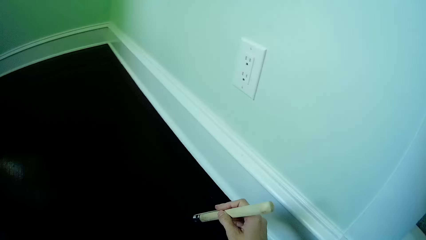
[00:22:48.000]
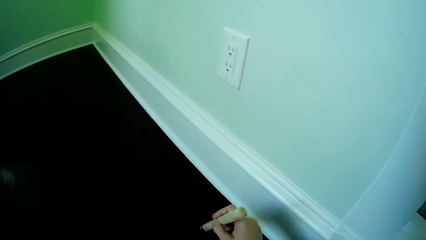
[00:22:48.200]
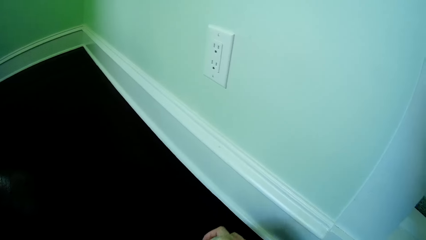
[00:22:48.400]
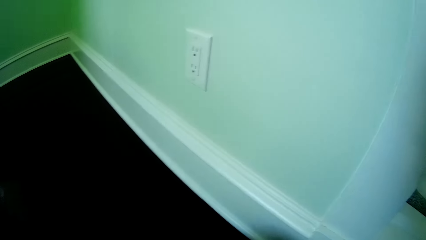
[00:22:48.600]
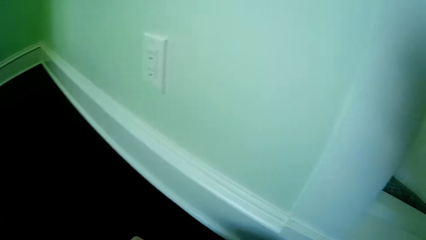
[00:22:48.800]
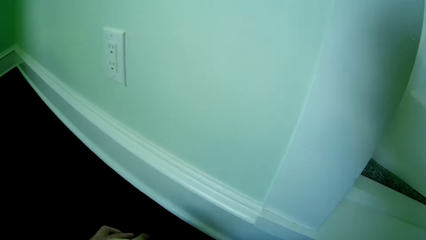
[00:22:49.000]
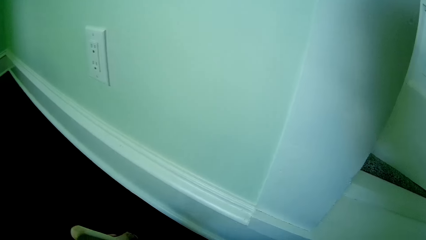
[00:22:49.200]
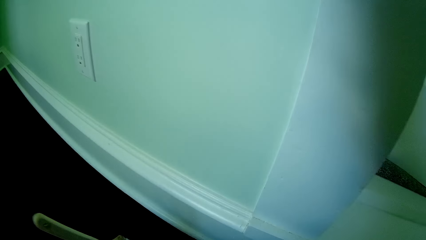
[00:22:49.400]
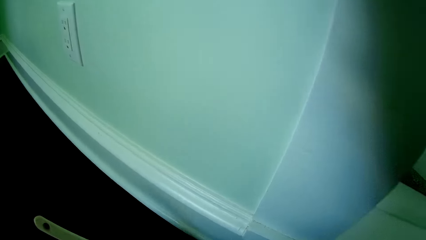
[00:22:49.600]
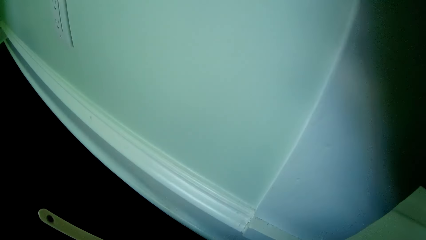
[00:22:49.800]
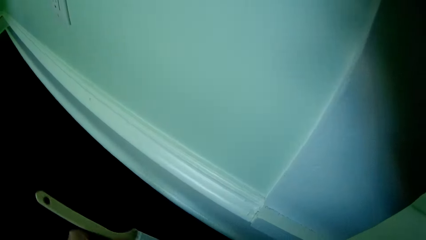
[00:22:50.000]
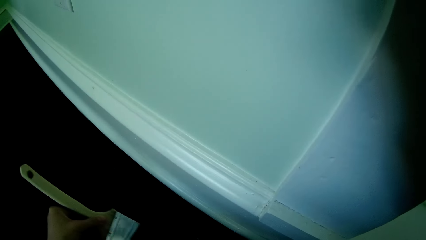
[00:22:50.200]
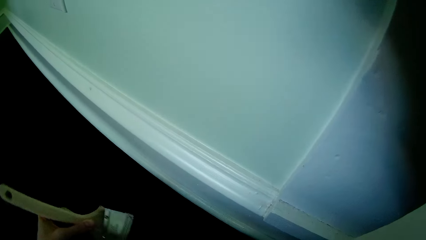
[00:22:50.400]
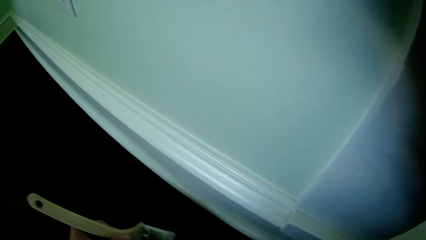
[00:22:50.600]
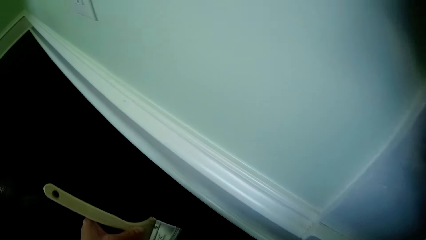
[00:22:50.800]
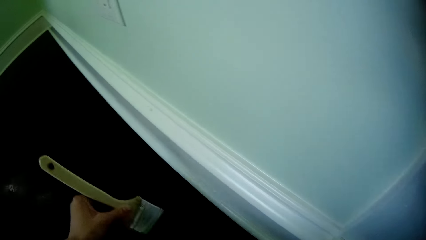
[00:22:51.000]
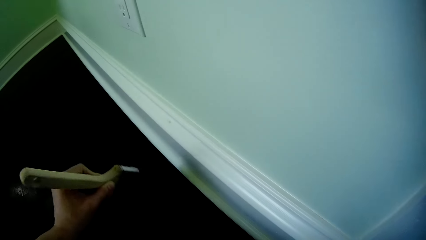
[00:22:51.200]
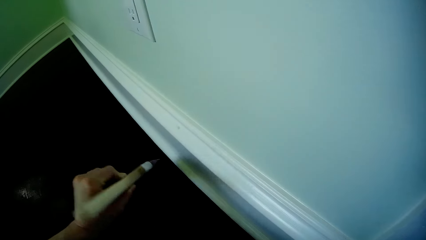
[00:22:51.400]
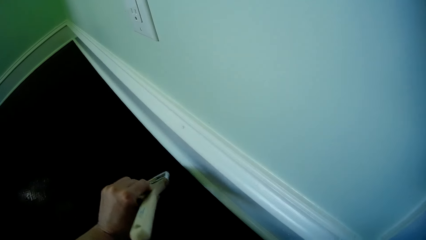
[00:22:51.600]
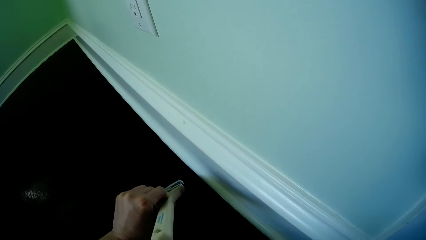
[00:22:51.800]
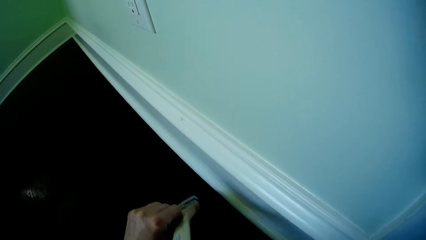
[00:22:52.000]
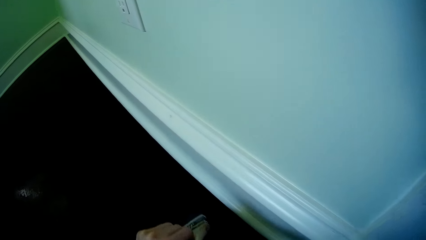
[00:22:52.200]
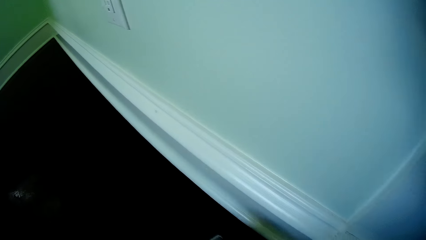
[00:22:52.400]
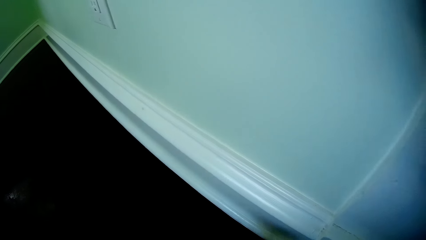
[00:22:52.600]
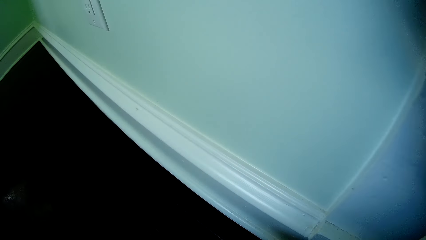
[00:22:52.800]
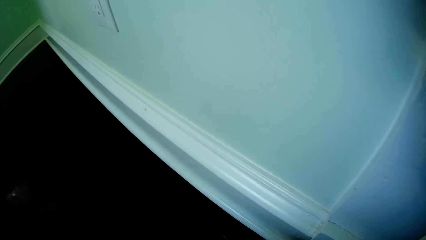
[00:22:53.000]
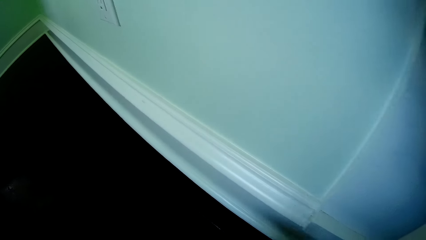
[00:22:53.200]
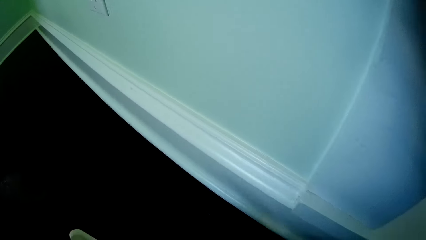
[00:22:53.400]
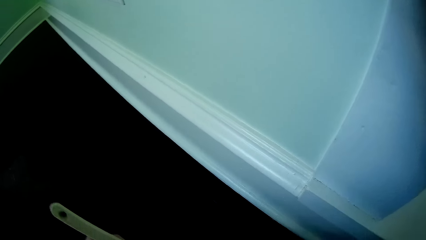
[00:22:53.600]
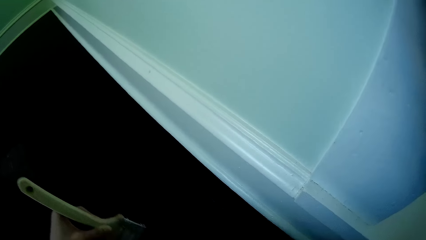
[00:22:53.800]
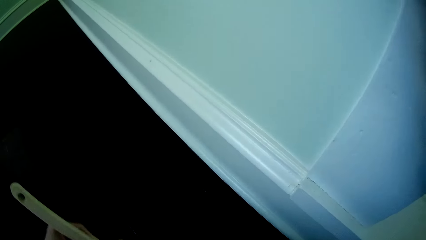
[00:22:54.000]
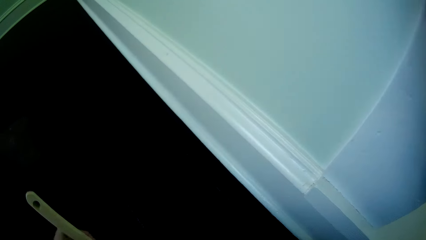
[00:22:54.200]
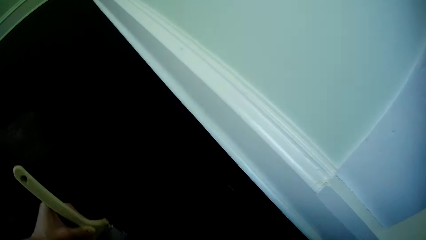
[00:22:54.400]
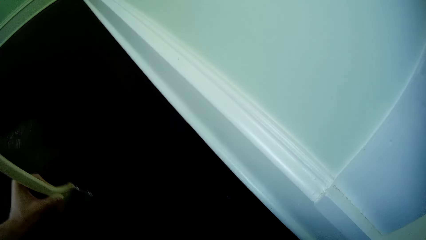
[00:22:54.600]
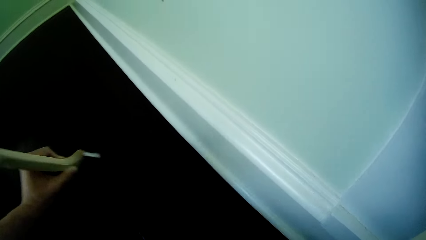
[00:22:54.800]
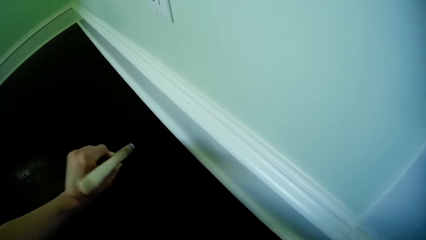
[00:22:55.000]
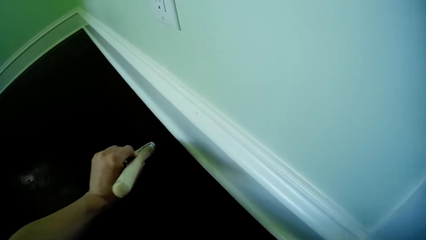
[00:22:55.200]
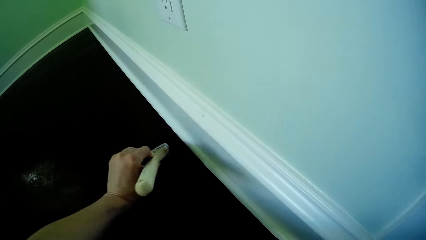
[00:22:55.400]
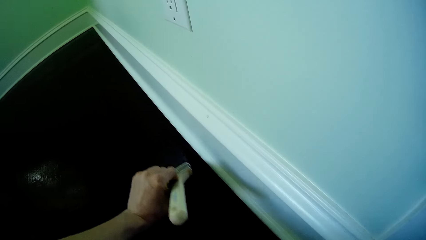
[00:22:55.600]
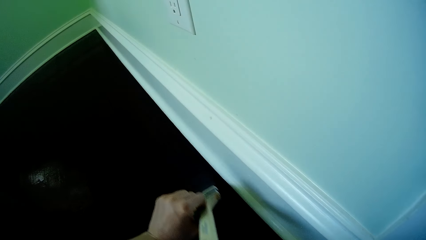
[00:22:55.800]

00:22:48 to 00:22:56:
The camera wearer paints the floor with the brush in her right hand. She passes the brush from her right hand to her left hand. She paints the floor with the brush in her left hand.

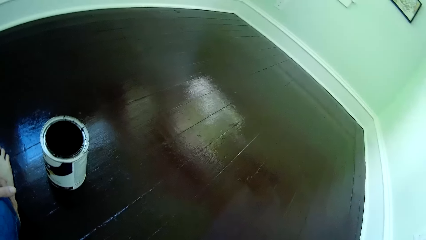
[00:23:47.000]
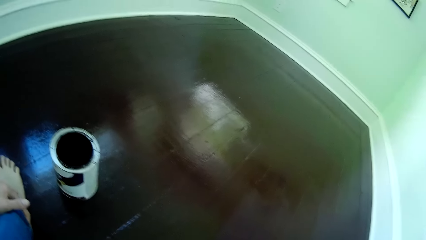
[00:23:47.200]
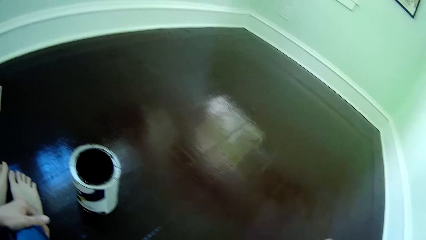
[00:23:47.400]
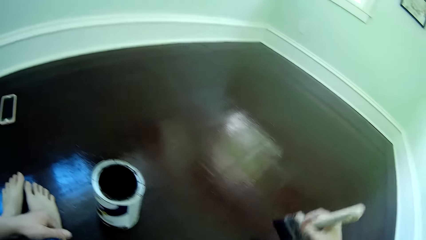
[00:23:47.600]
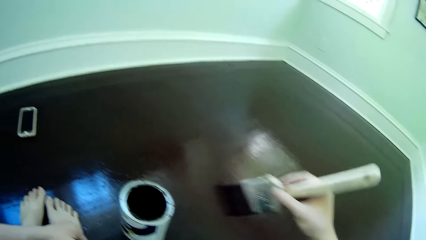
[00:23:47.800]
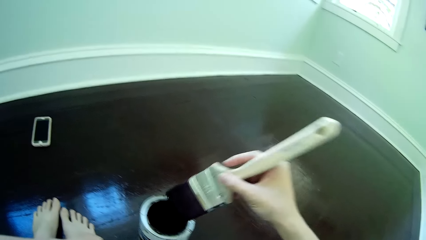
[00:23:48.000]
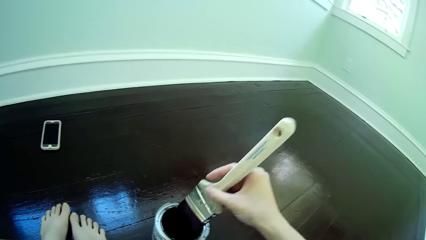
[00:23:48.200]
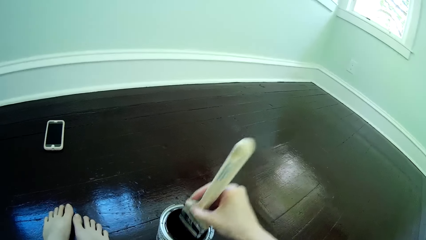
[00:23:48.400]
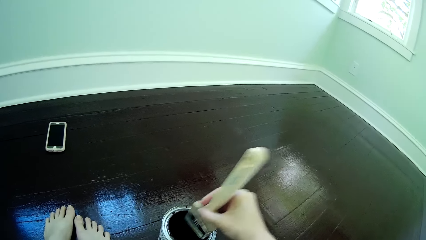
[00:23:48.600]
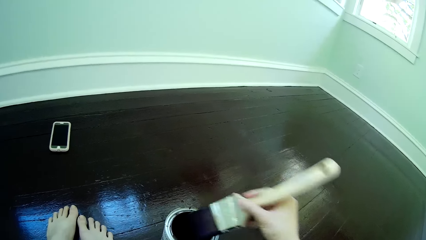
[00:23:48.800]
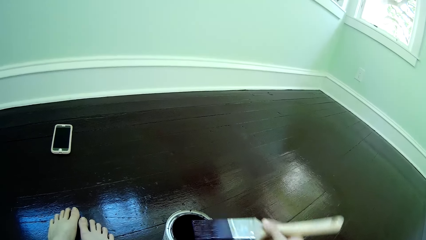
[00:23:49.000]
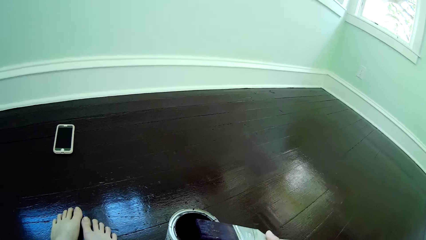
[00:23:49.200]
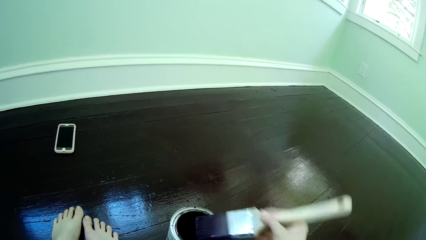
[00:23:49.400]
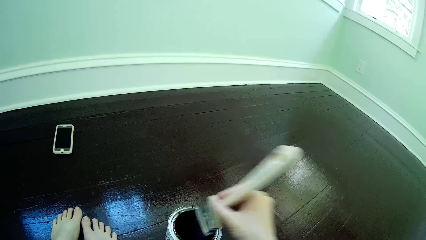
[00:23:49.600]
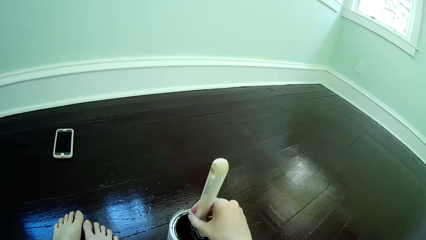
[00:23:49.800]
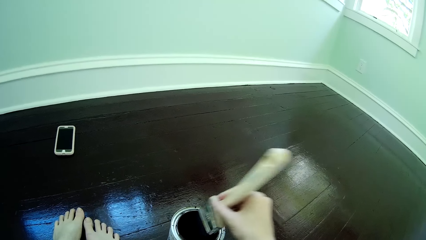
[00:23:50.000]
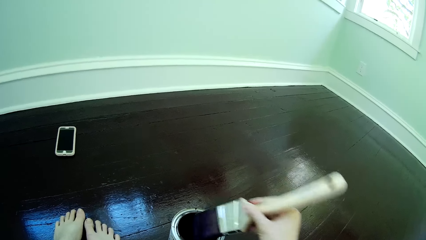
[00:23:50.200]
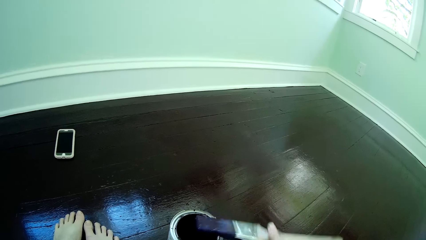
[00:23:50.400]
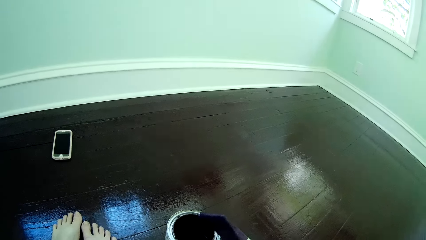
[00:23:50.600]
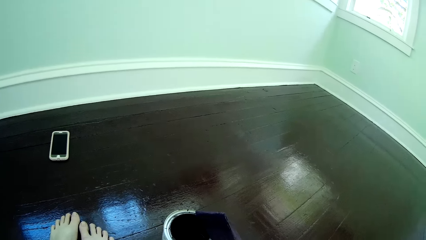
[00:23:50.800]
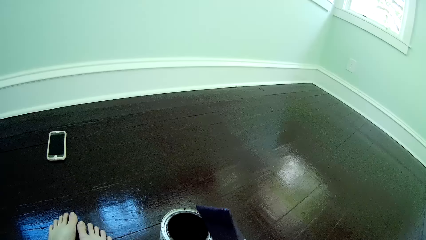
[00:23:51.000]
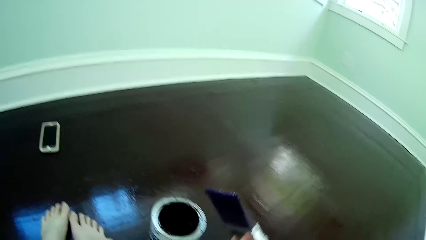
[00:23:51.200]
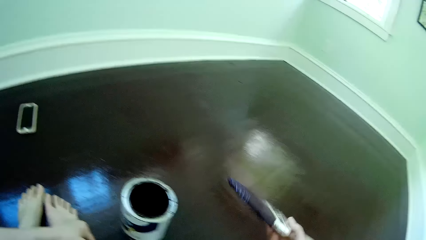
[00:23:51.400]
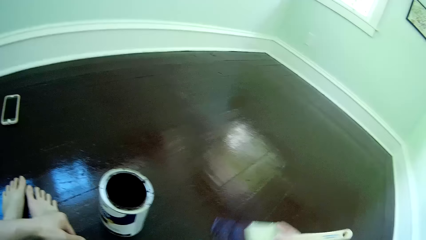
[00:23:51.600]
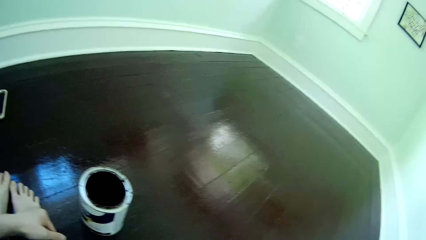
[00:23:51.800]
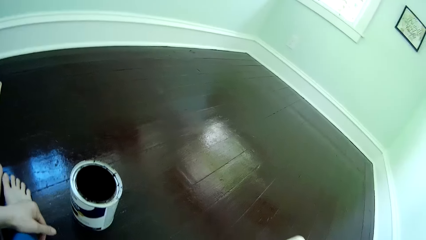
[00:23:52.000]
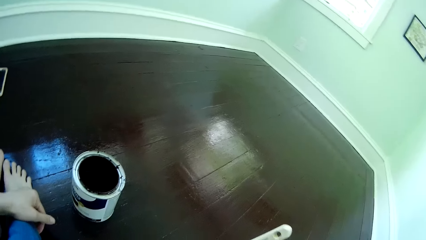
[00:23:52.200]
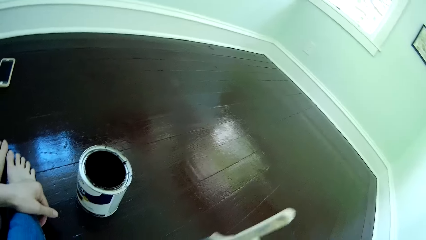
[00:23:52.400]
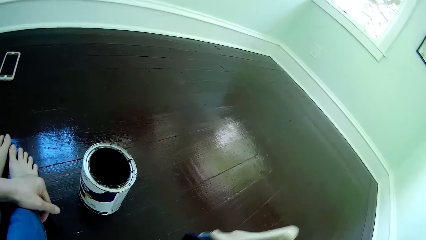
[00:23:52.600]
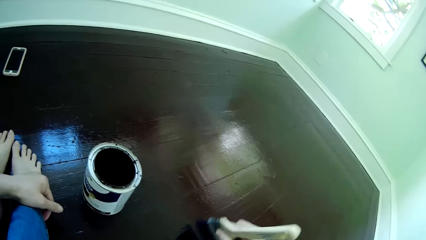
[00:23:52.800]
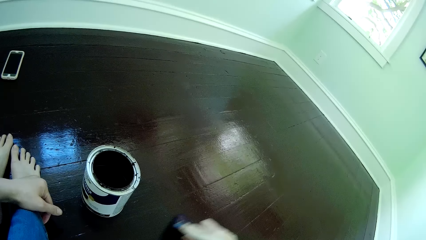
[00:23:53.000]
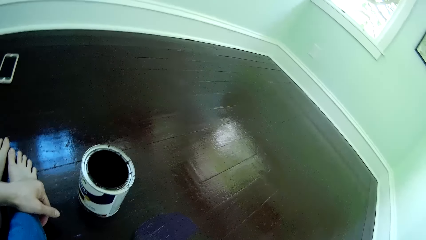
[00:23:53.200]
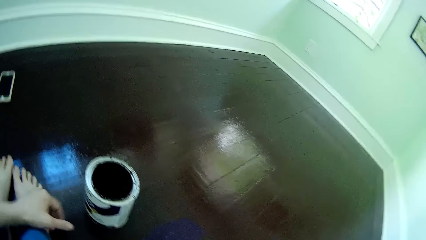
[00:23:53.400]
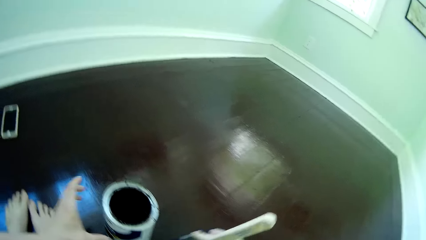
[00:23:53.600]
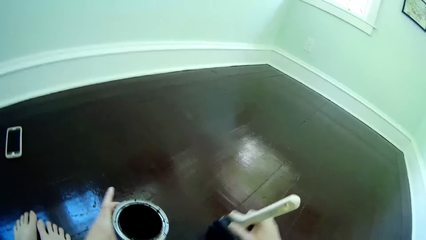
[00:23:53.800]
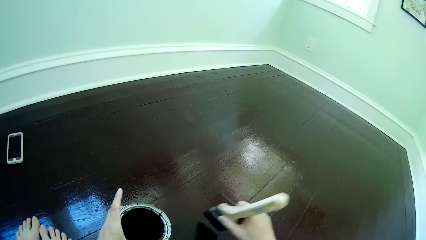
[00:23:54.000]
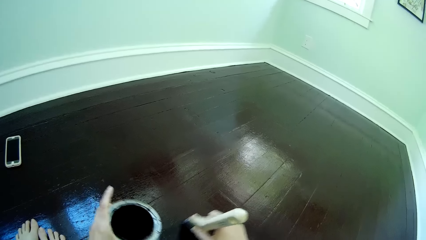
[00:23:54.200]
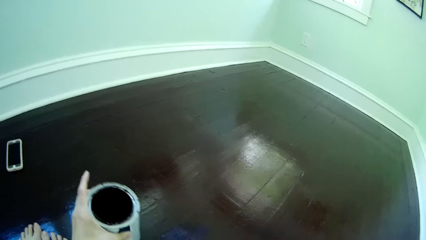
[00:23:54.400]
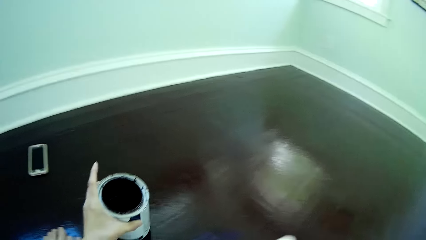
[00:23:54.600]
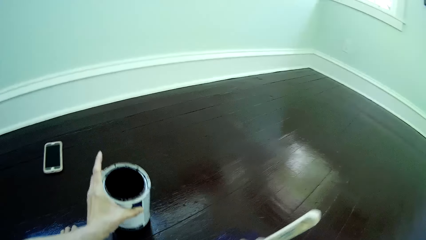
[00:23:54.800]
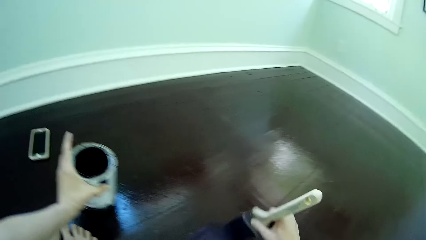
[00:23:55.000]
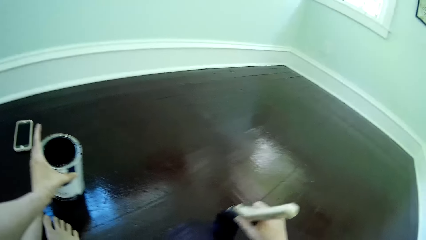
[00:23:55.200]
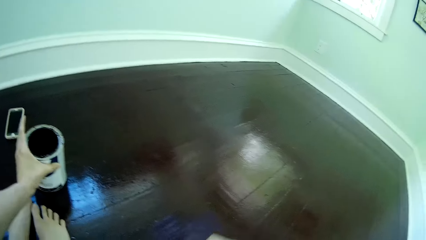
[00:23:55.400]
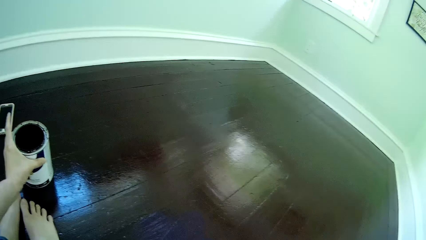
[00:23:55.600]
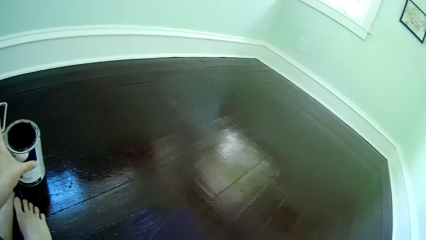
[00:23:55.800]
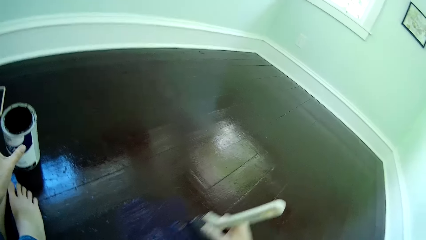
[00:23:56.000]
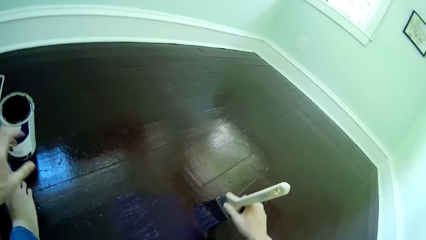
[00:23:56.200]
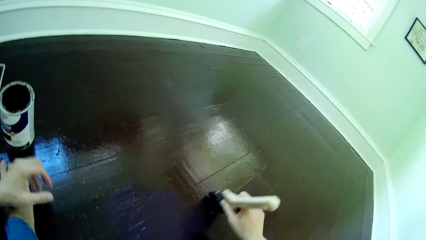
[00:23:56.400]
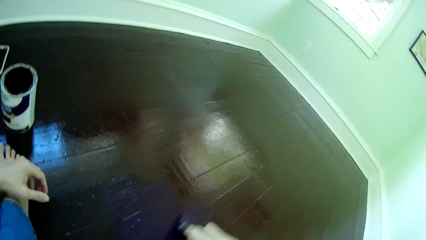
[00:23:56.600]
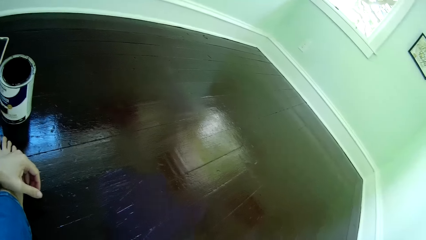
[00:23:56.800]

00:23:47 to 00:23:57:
The camera wearer dips the brush into the bucket of paint on the floor with her right hand. She dips the brush in the bucket again. She paints the floor with the brush in her right hand. She moves the bucket of paint on the floor with her left hand.
